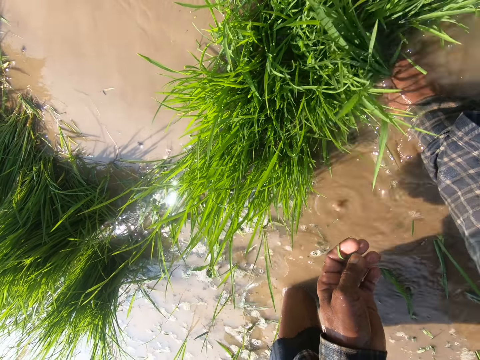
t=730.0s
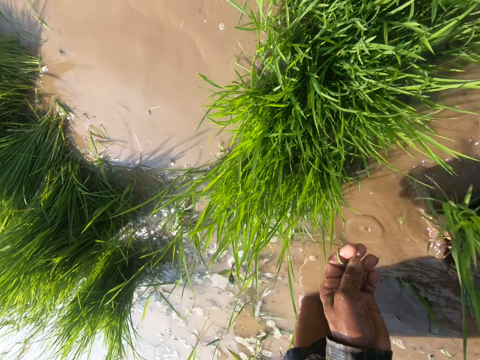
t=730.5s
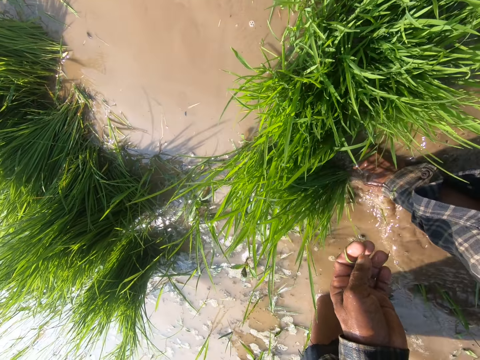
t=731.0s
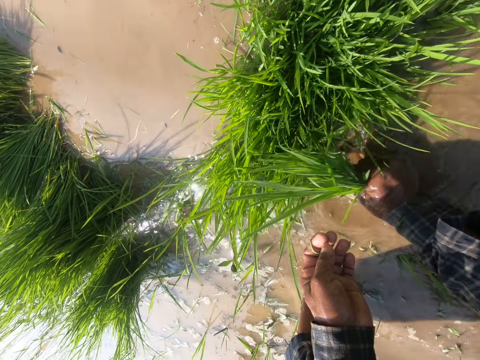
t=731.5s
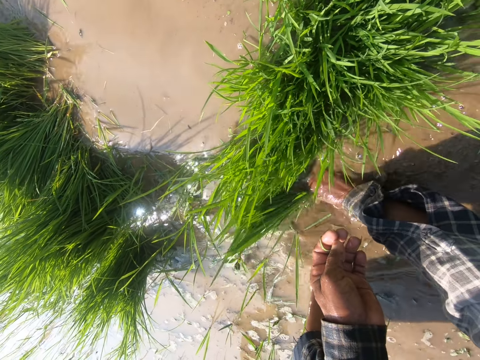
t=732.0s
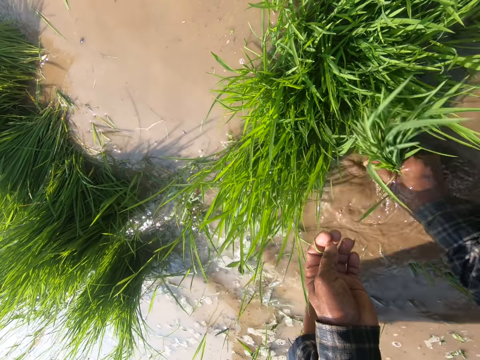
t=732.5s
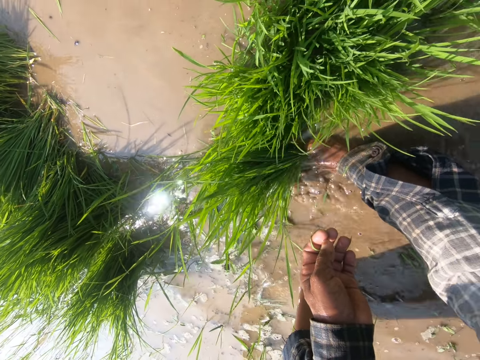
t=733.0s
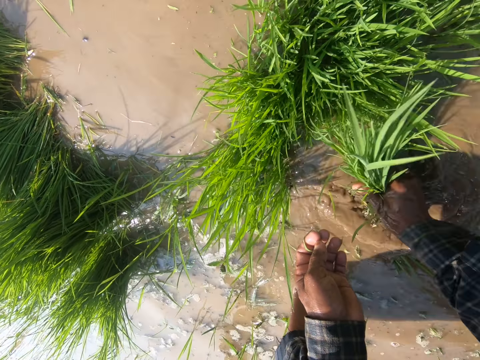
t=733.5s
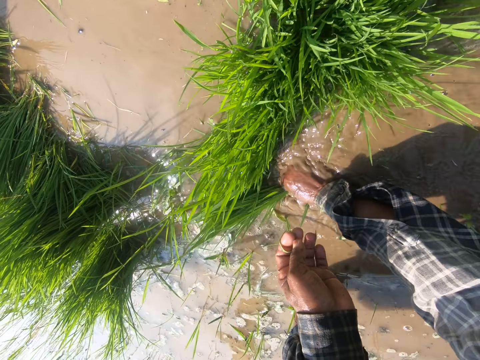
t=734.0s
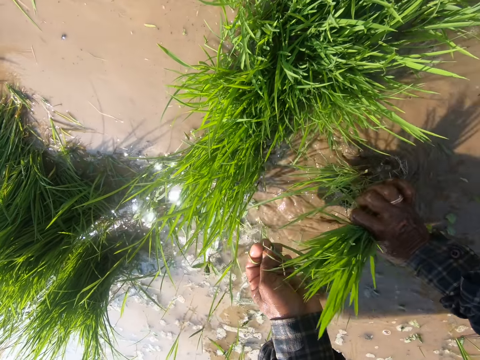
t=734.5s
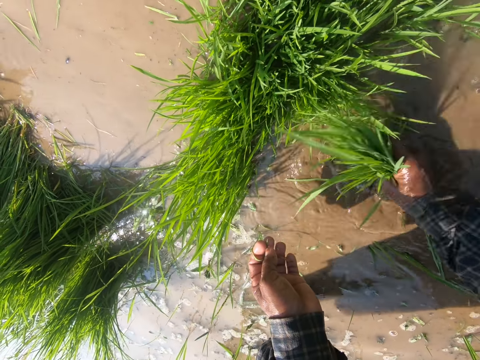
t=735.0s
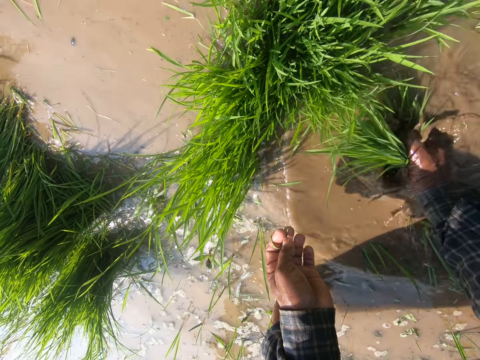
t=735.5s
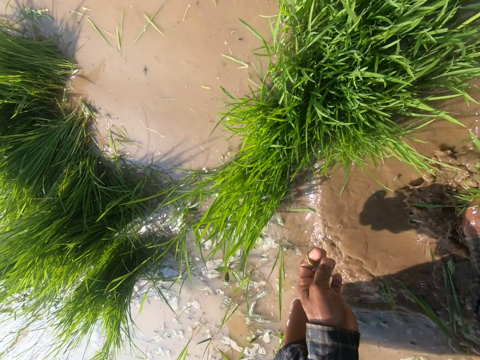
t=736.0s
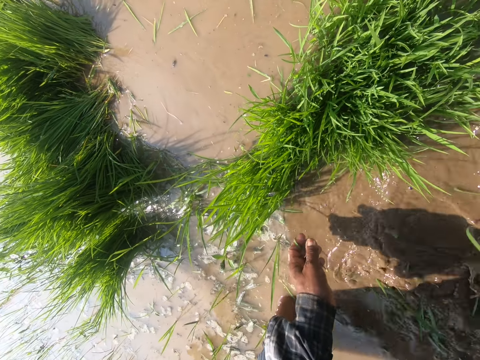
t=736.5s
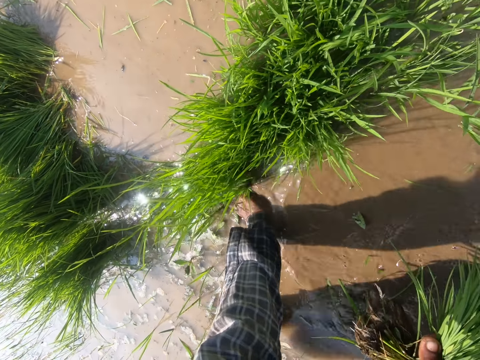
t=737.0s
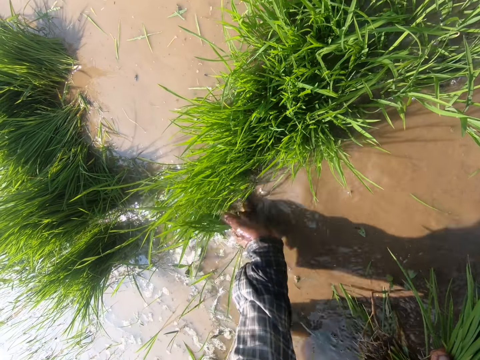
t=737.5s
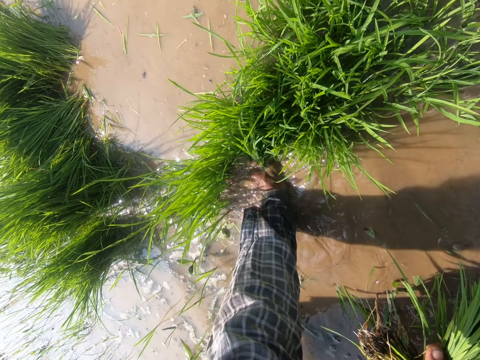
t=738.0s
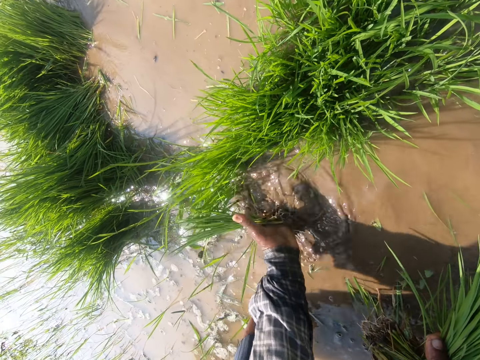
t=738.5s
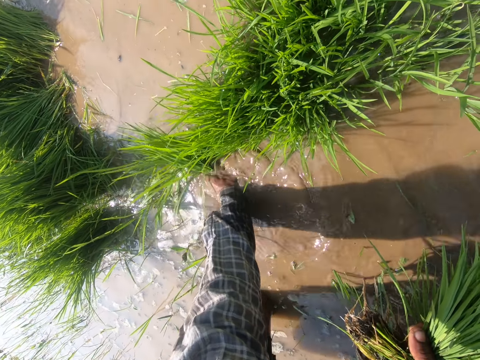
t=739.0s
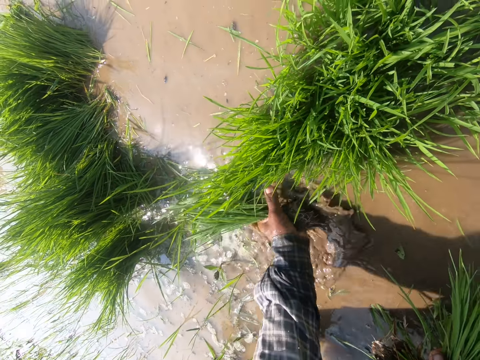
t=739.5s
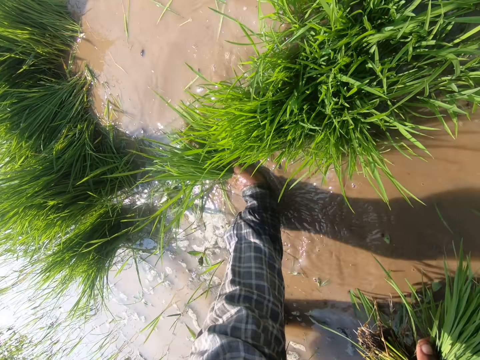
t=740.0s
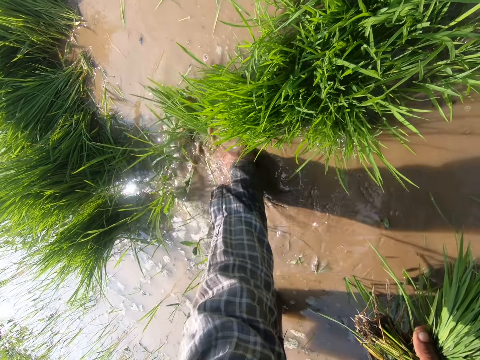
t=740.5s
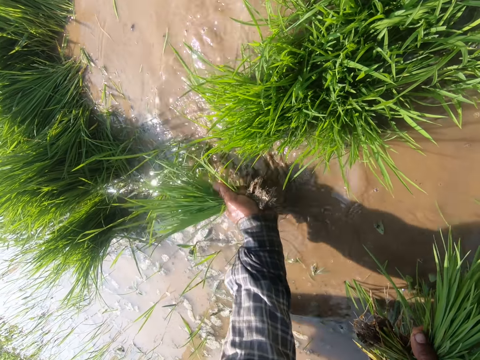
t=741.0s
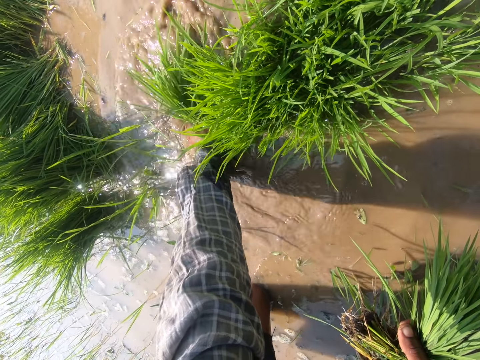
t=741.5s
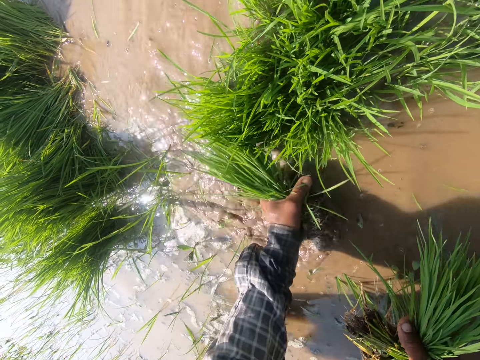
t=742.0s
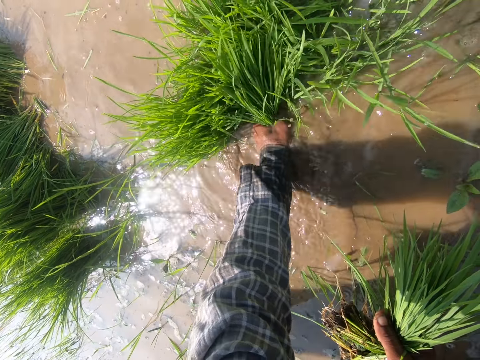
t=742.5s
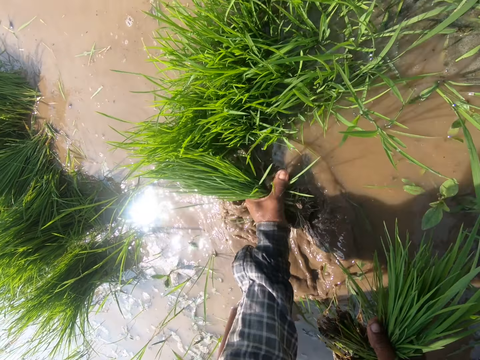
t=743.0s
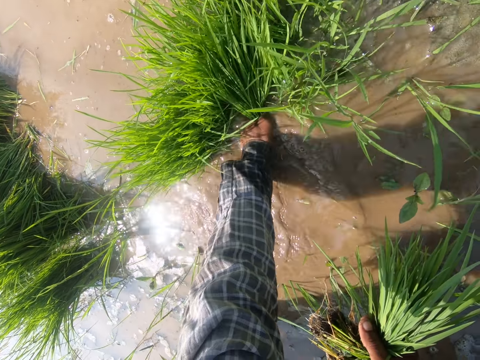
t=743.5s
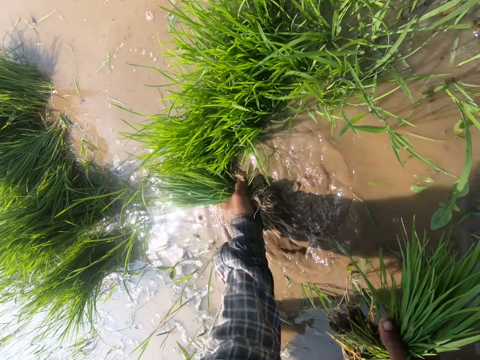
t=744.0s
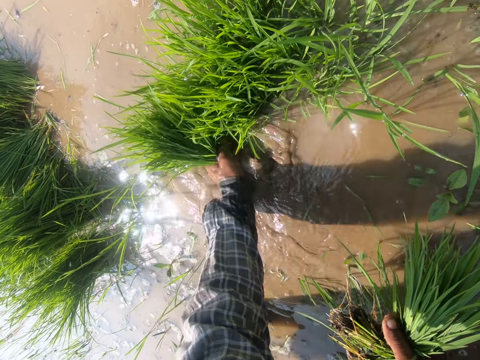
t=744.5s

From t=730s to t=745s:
The camera wearer washes grasses with water. They pull the grasses.

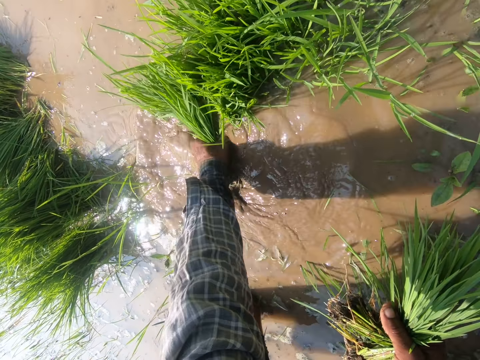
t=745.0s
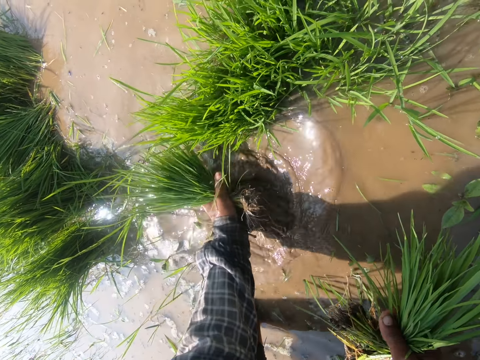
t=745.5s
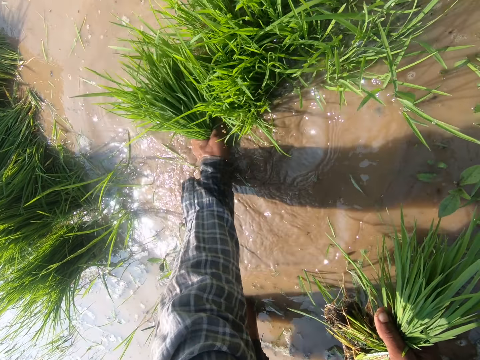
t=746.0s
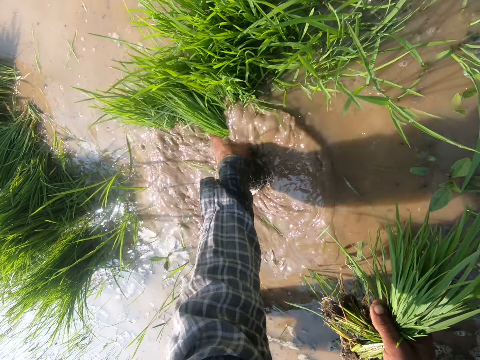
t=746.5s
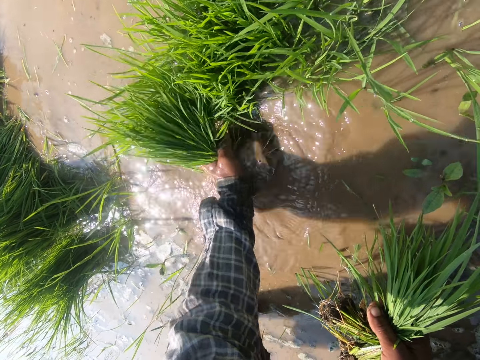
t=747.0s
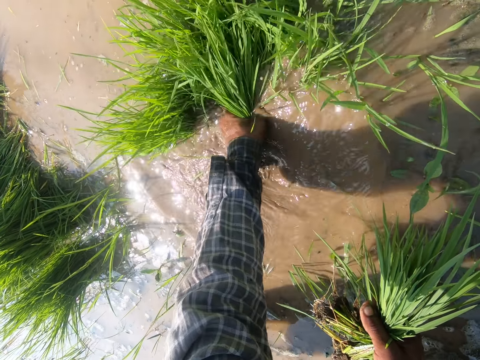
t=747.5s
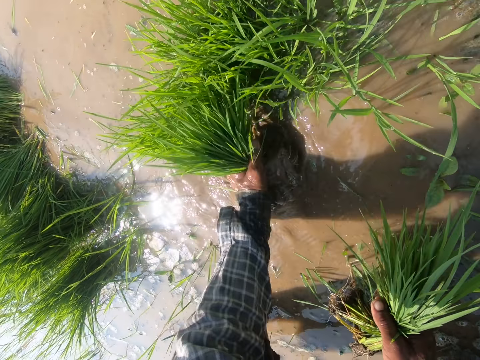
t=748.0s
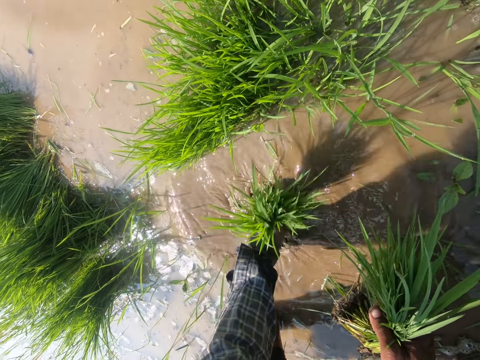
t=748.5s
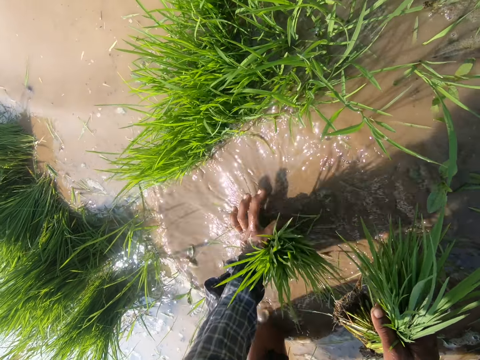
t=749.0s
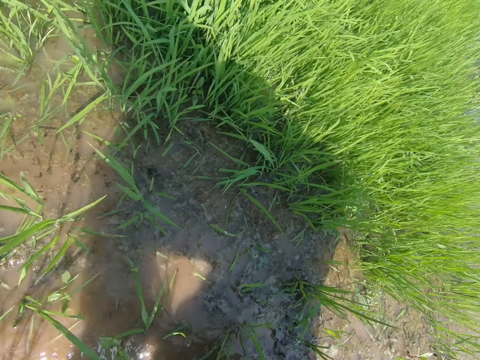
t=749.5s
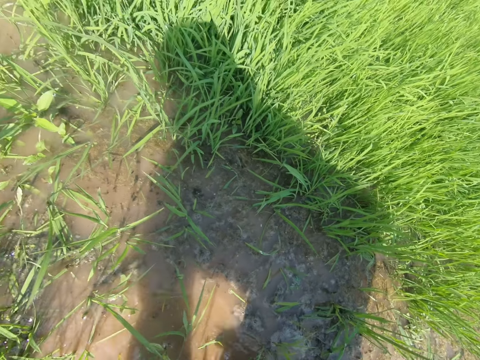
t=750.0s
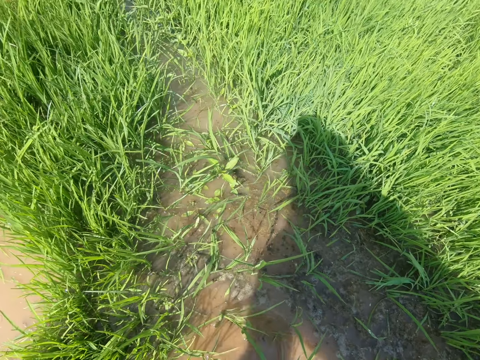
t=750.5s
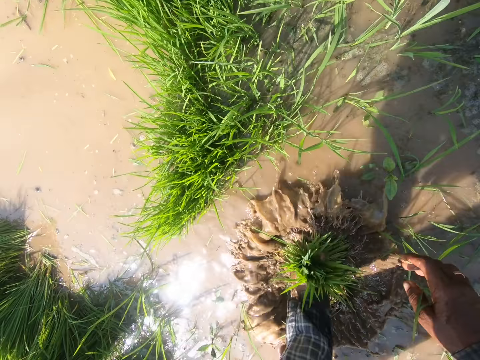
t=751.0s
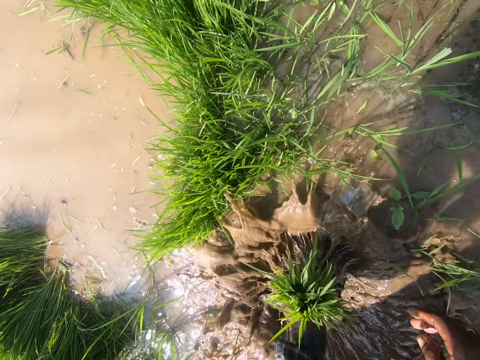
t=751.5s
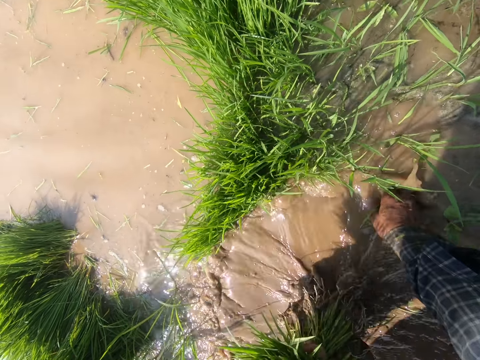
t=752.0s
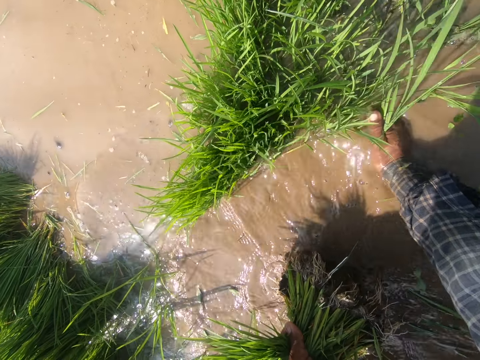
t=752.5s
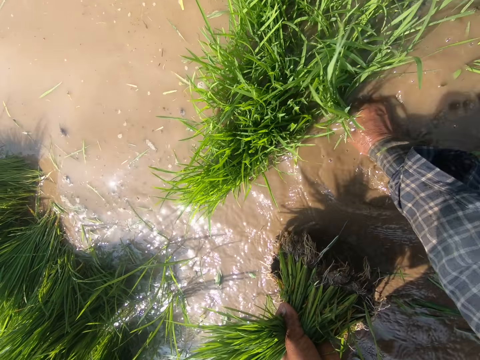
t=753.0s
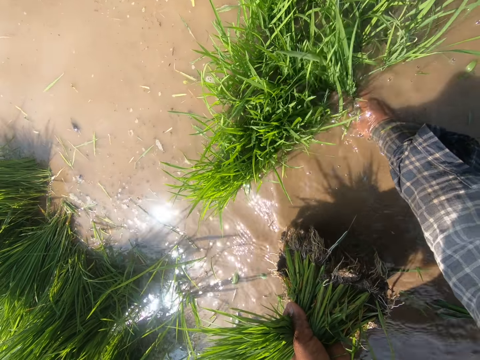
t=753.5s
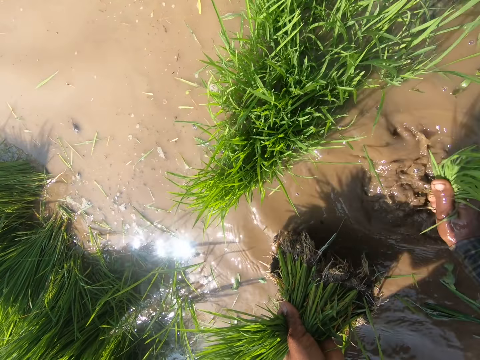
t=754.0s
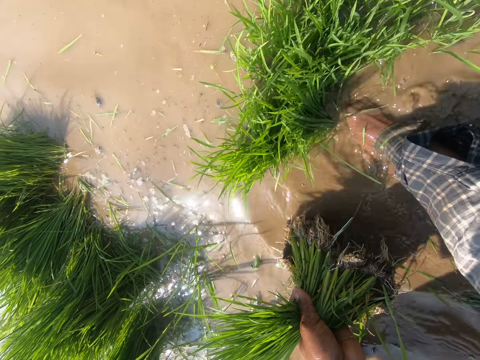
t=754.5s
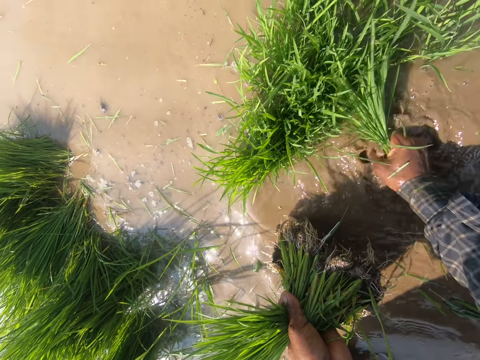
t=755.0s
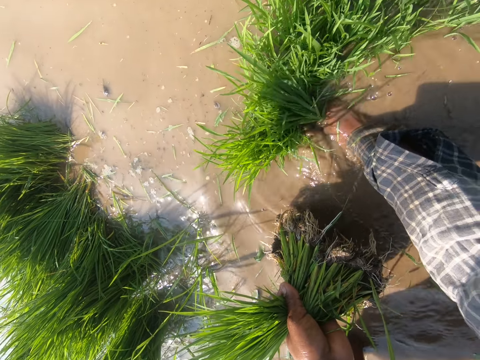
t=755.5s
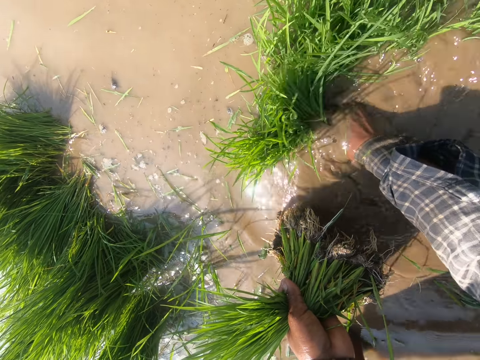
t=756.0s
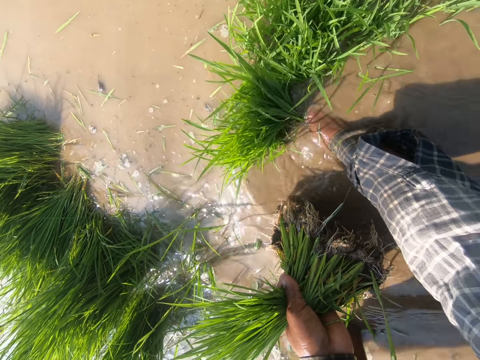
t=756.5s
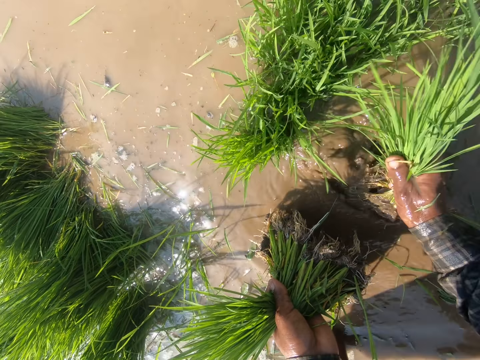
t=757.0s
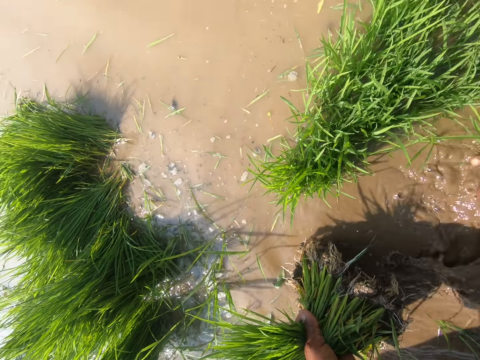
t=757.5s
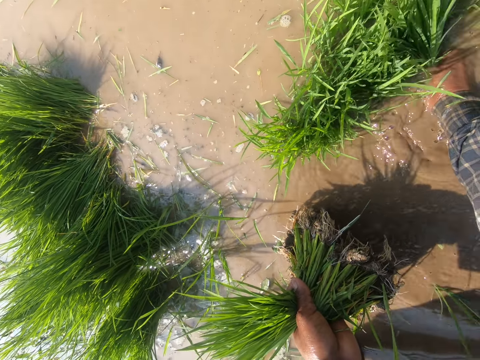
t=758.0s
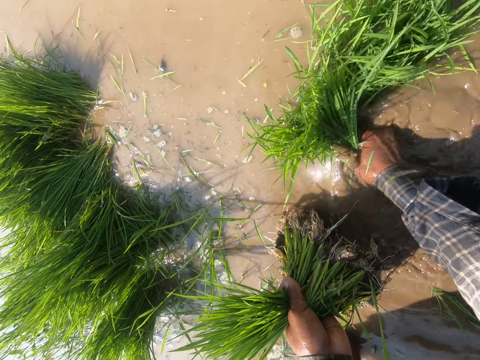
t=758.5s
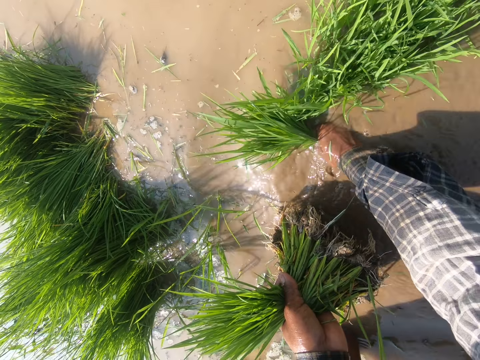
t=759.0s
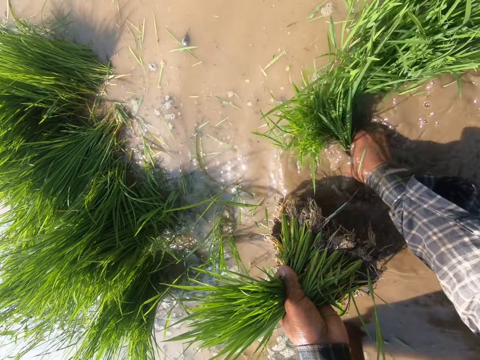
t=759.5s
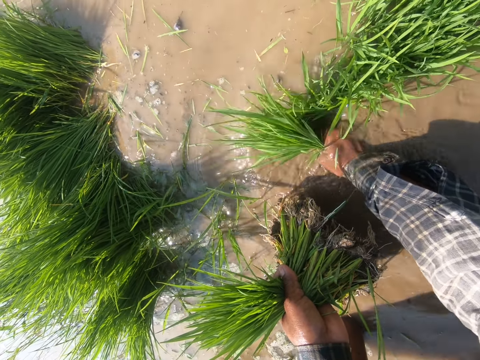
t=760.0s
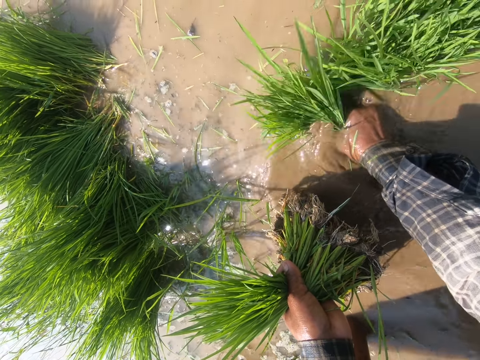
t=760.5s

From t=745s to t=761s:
The camera wearer washes grasses with water. They pull the grasses. They move a weed in water. They uproot weeds.
